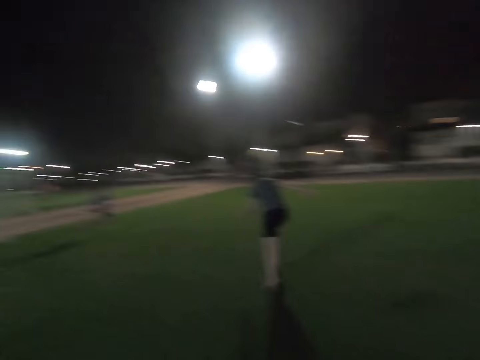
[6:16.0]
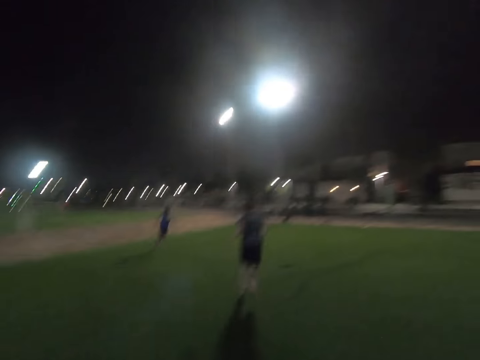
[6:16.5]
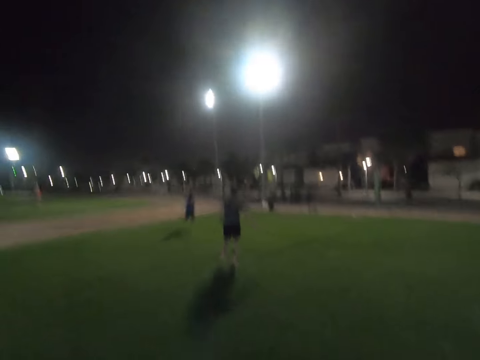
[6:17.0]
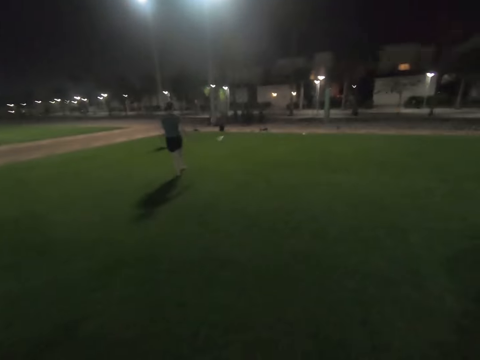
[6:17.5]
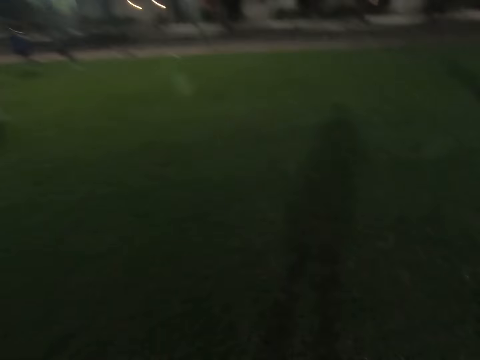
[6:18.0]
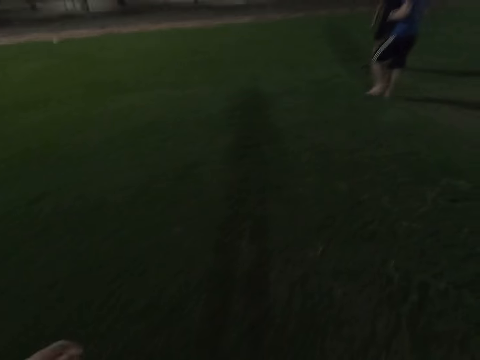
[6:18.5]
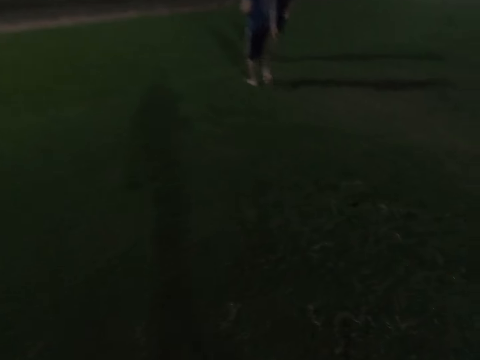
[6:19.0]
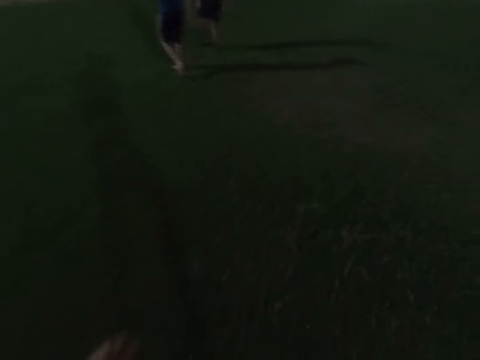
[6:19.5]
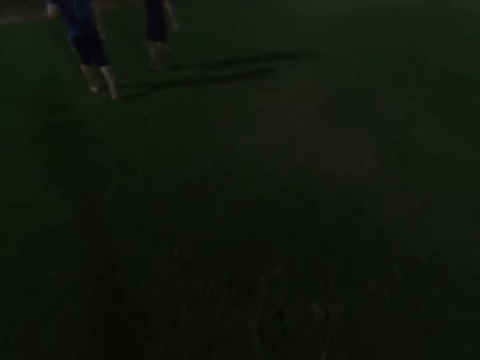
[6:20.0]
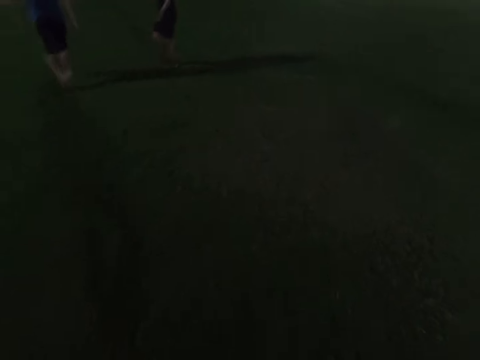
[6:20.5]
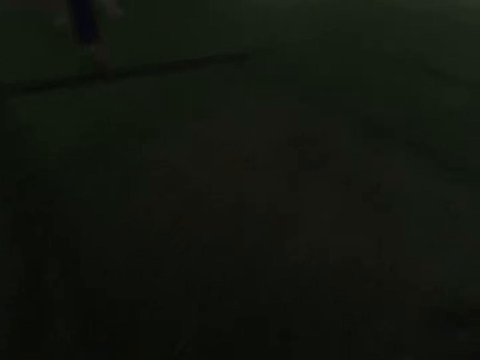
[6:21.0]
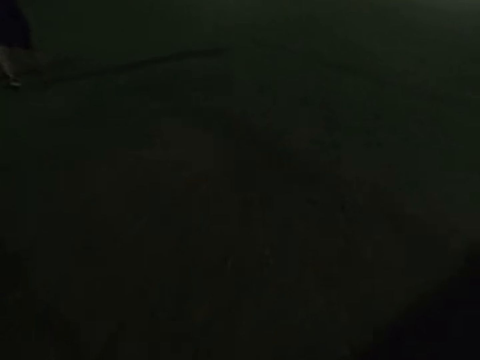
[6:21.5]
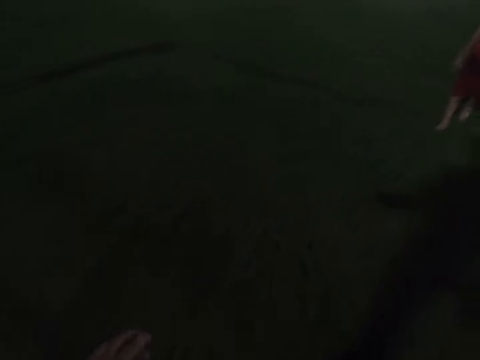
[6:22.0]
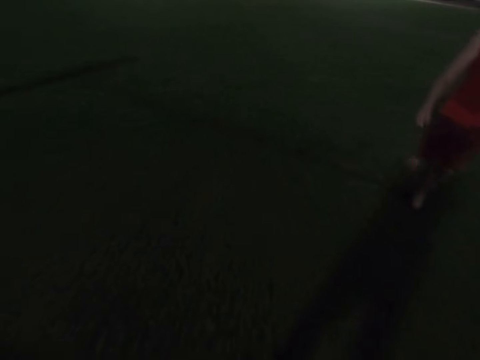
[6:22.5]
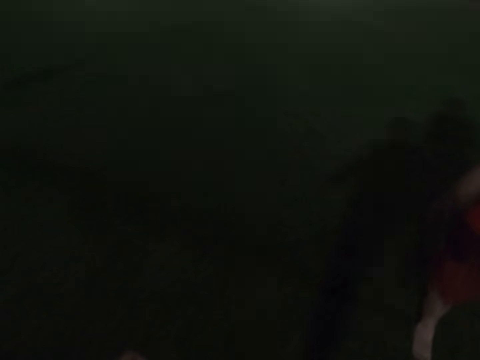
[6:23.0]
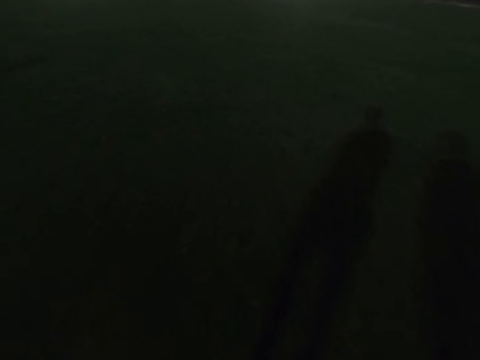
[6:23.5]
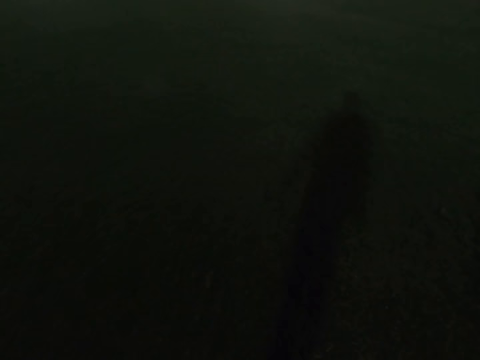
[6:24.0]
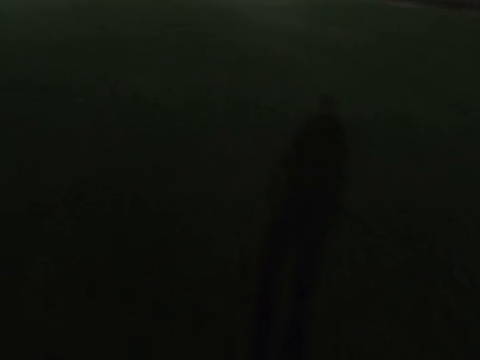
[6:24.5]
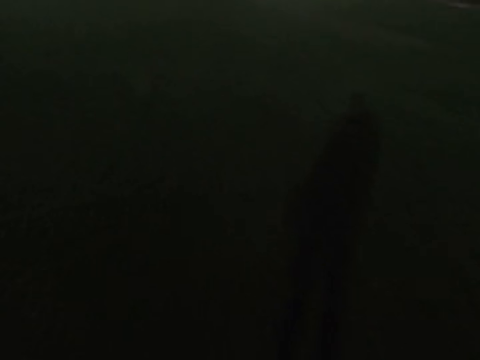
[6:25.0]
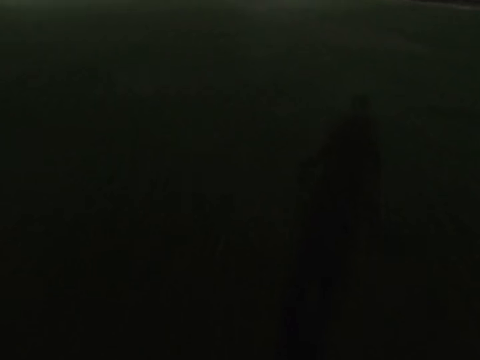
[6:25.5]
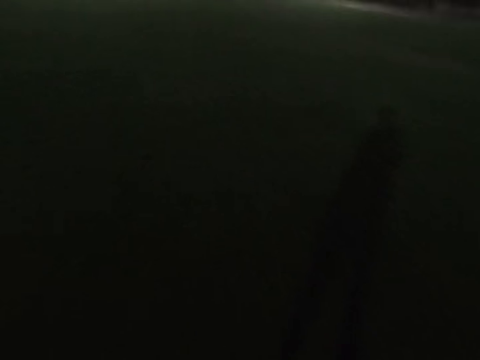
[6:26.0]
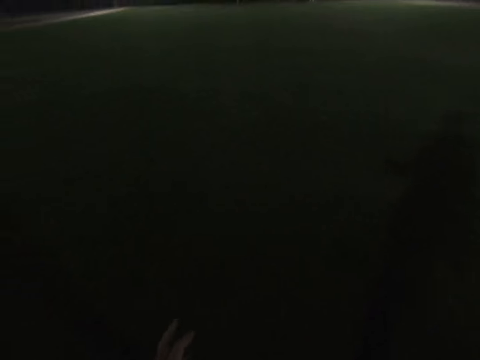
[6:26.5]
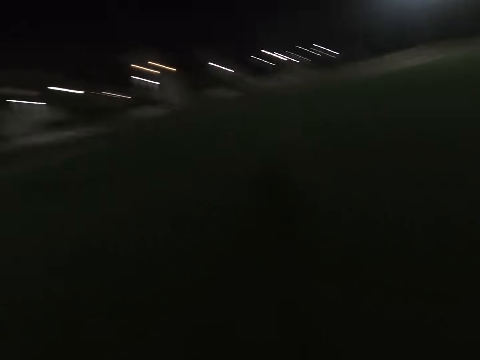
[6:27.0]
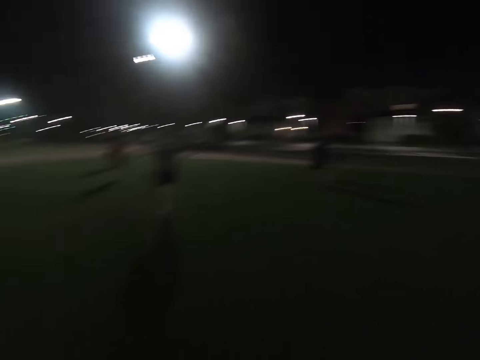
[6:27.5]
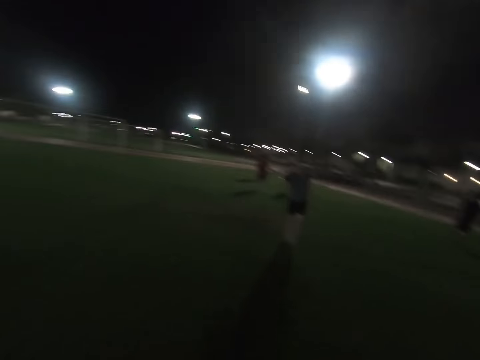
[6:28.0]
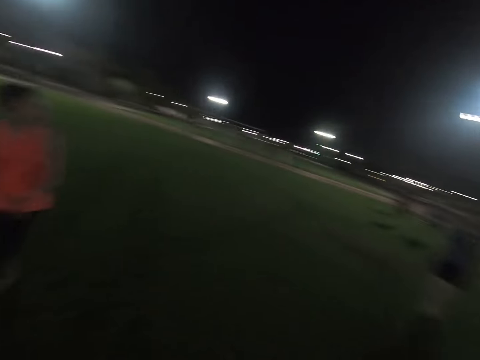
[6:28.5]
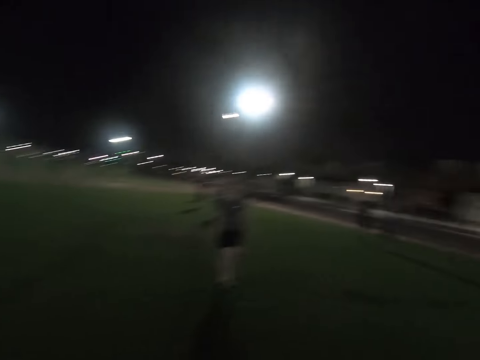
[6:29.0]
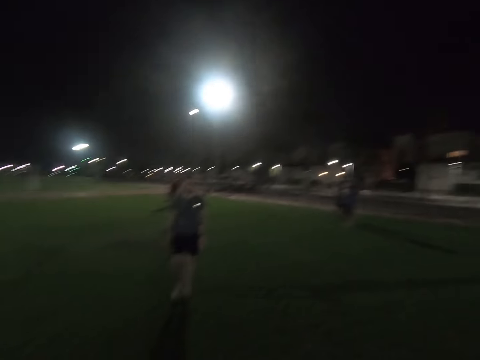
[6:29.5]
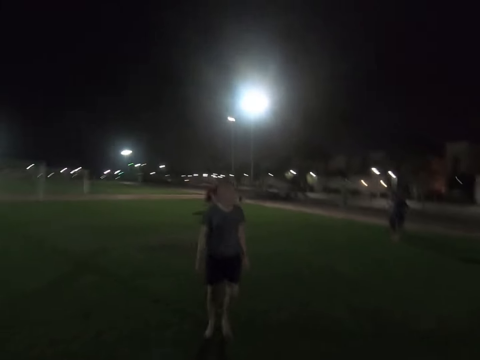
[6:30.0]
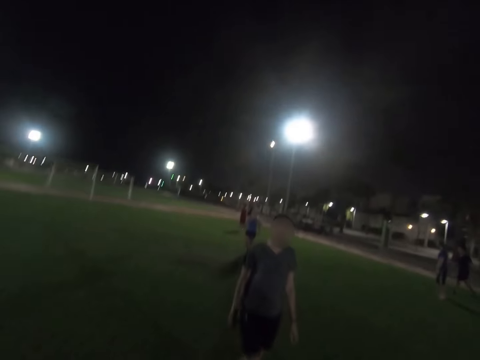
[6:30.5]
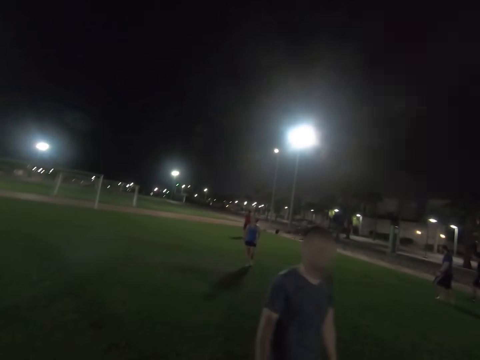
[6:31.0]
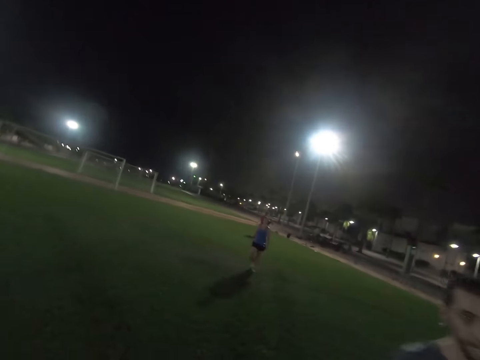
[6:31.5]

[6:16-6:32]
A man walks around the field. A lady walks around the field. Another man walks around the field.

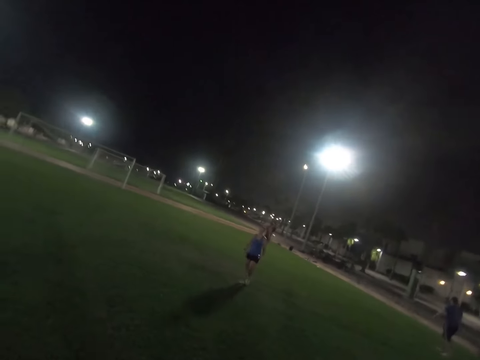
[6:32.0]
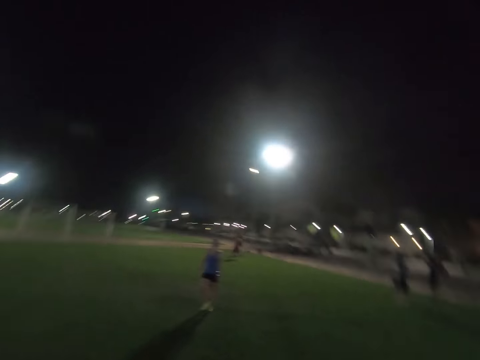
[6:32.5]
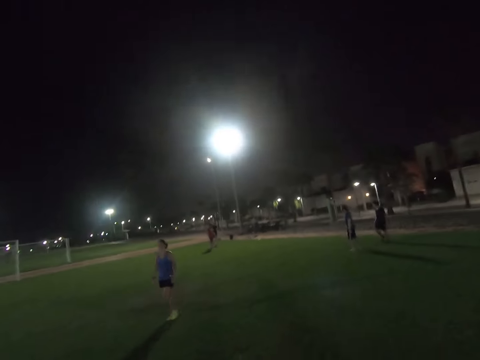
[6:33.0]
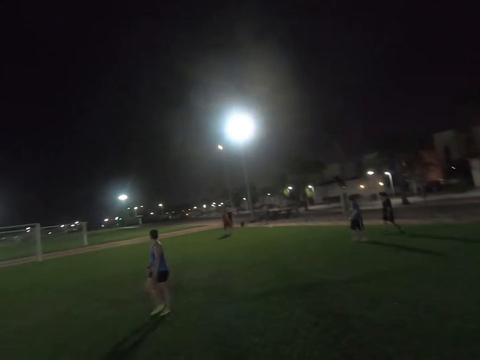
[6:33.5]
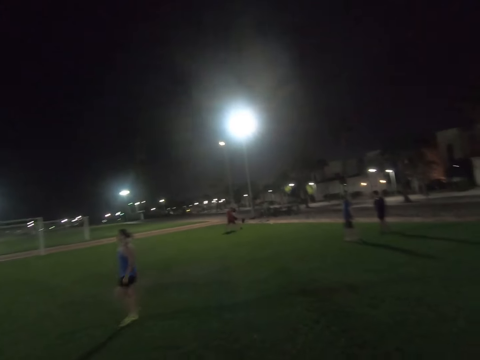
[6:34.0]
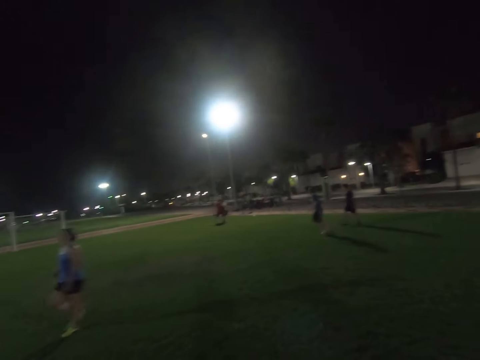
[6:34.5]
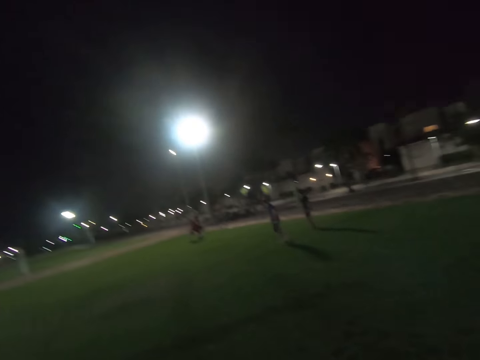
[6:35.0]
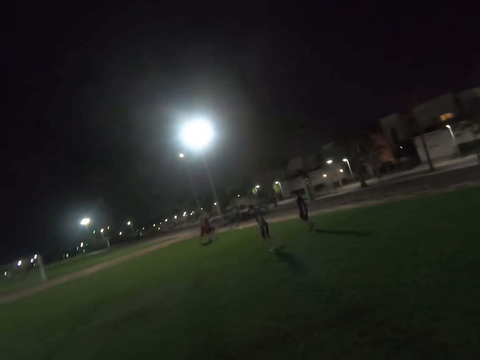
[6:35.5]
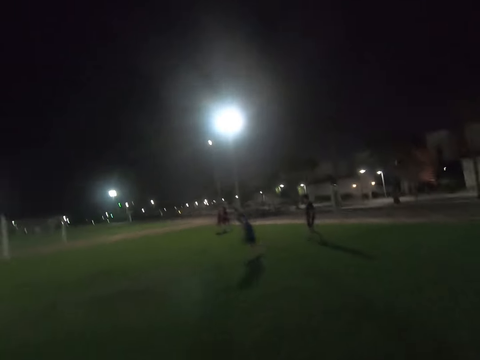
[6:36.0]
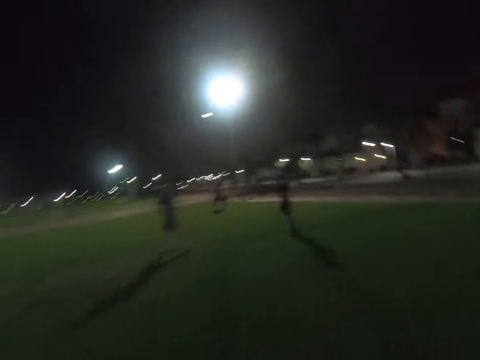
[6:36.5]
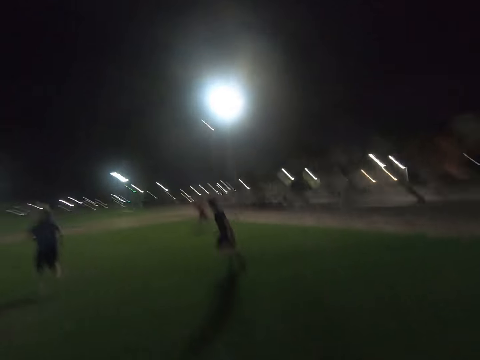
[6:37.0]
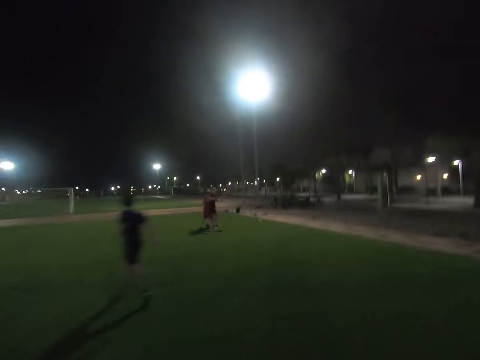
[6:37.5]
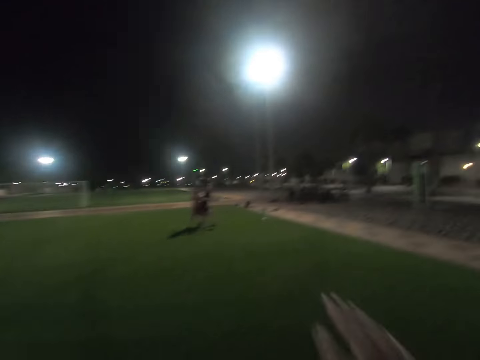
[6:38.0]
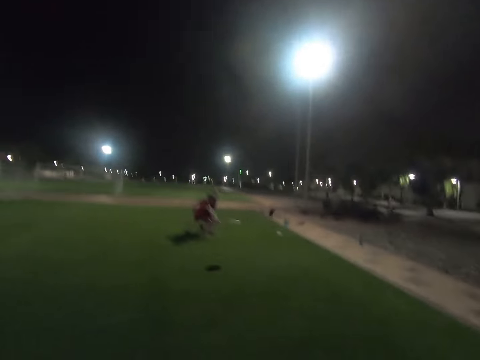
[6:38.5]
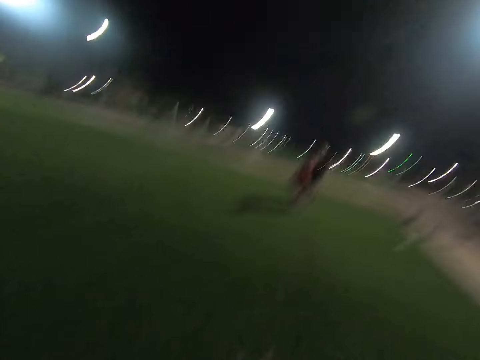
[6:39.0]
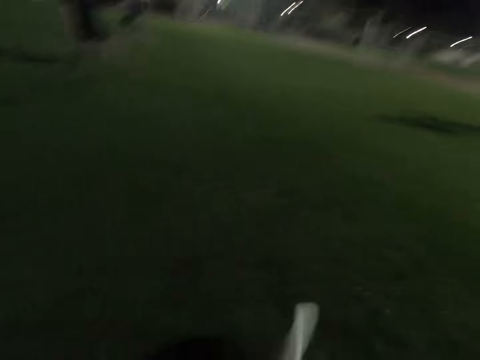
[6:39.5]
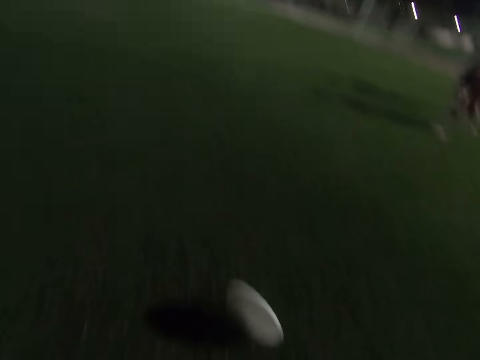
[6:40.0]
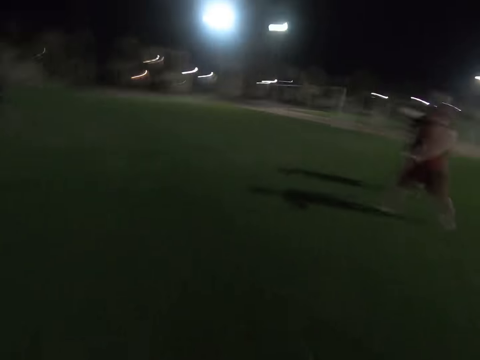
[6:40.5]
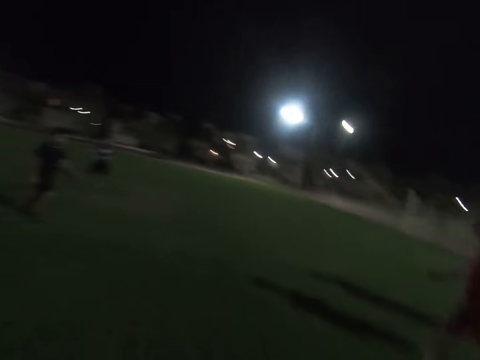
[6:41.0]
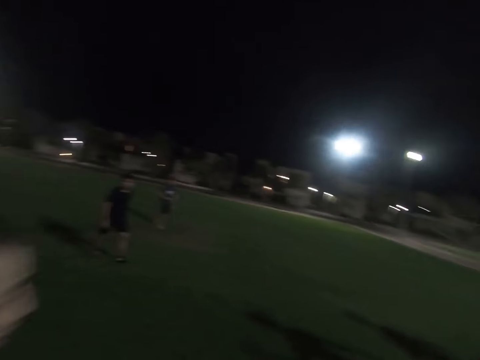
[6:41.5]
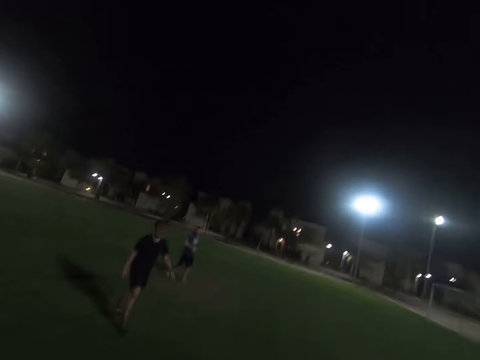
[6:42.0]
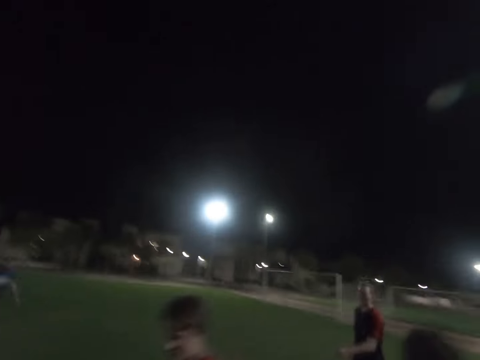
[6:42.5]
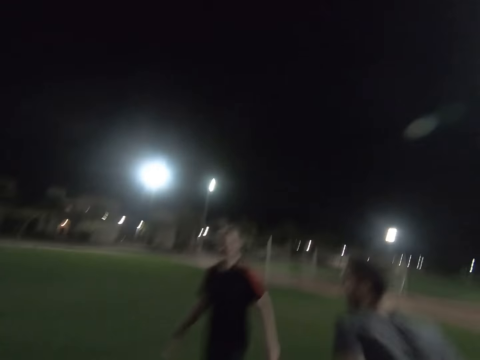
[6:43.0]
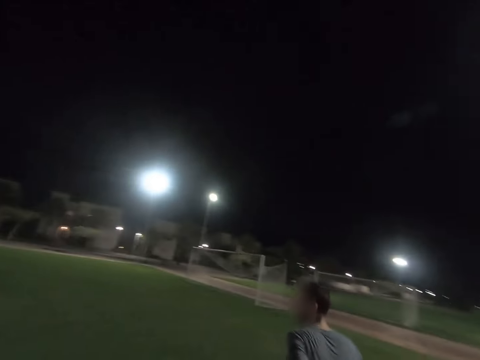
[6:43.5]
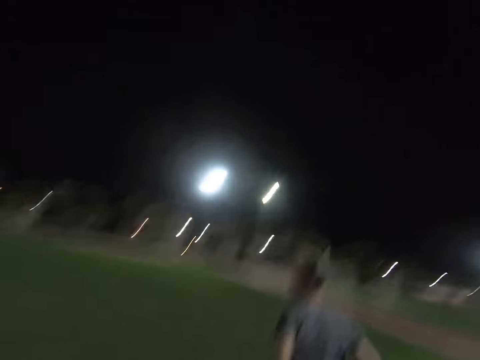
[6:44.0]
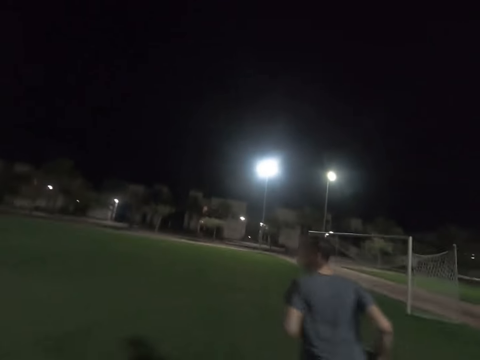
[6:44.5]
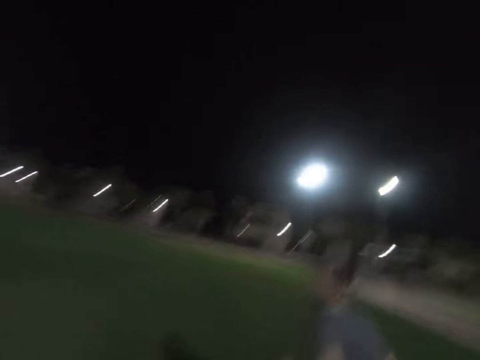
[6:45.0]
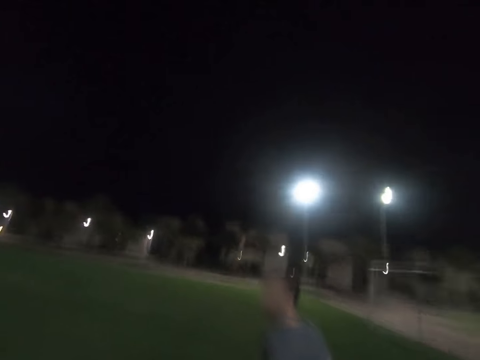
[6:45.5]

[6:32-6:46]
A lady walks around the field. The camera wearer catches the frisbee disc. A man walks around the field. Another man walks around the field. Another man walks around the field. The second man walks around the field.
